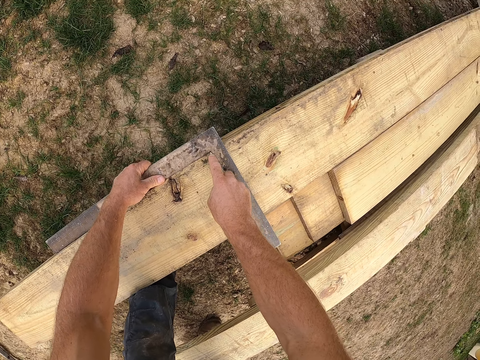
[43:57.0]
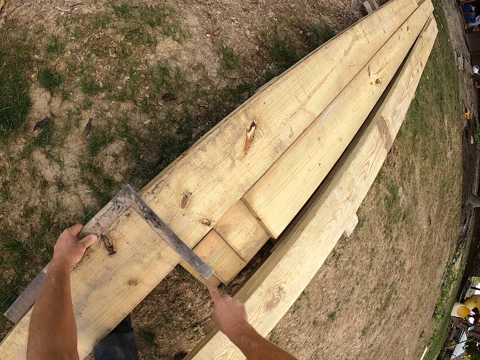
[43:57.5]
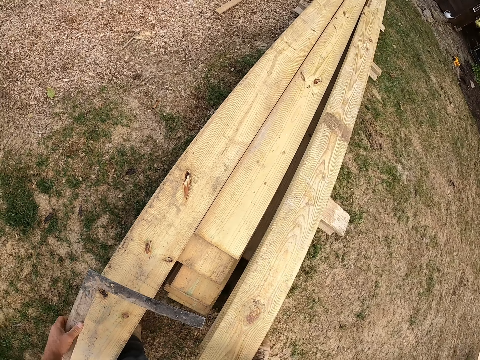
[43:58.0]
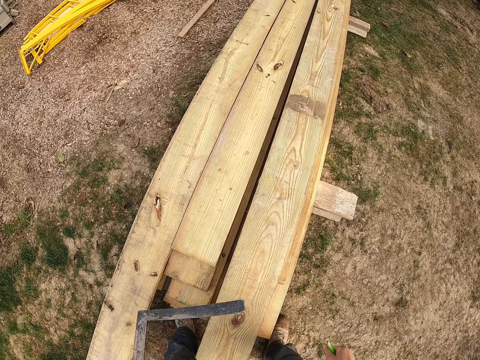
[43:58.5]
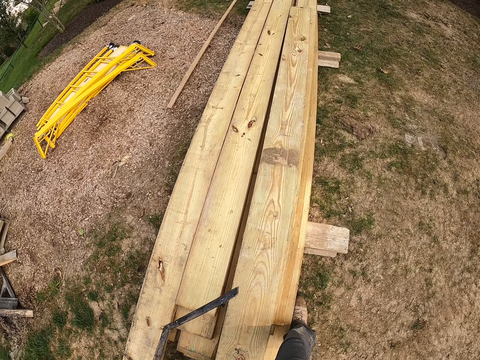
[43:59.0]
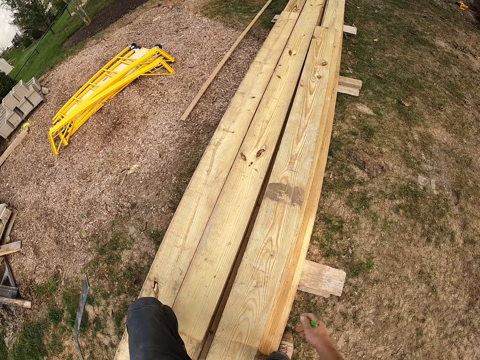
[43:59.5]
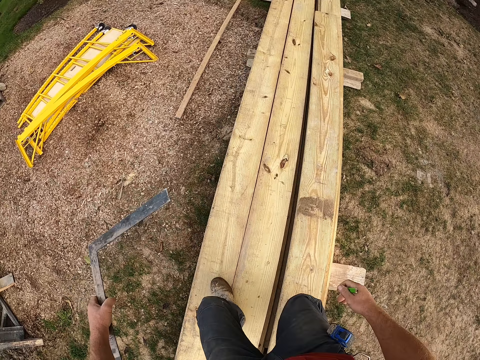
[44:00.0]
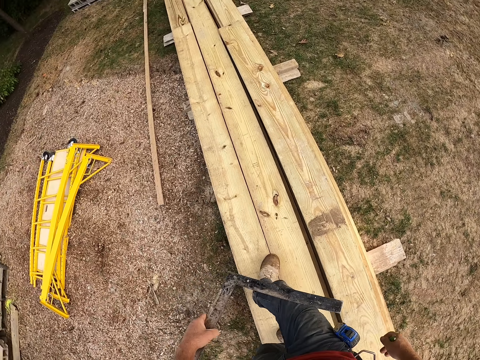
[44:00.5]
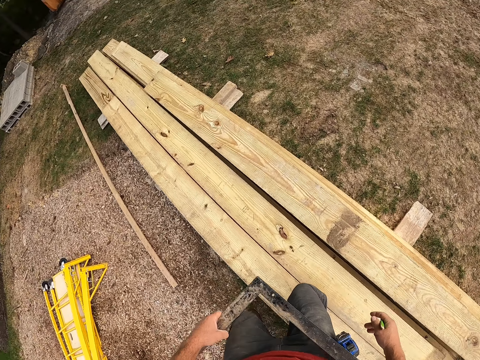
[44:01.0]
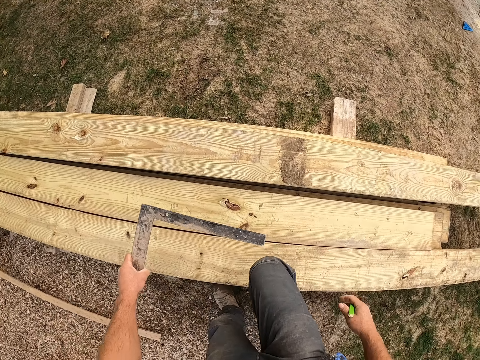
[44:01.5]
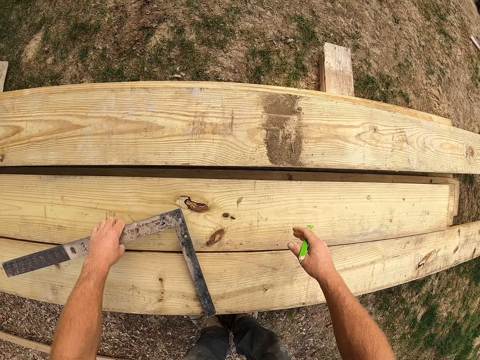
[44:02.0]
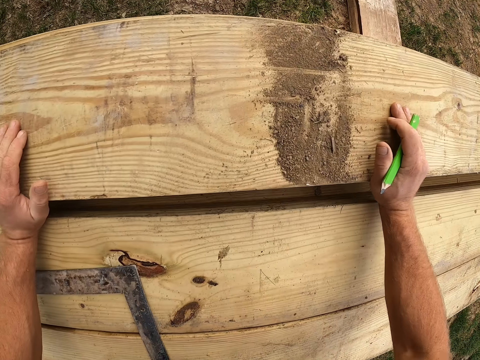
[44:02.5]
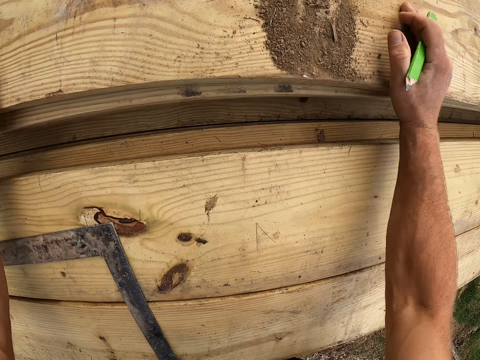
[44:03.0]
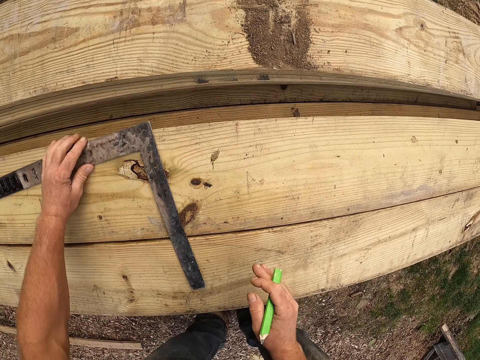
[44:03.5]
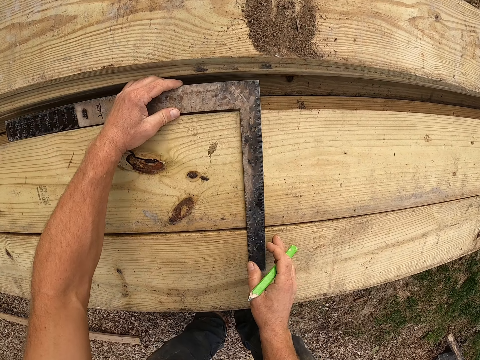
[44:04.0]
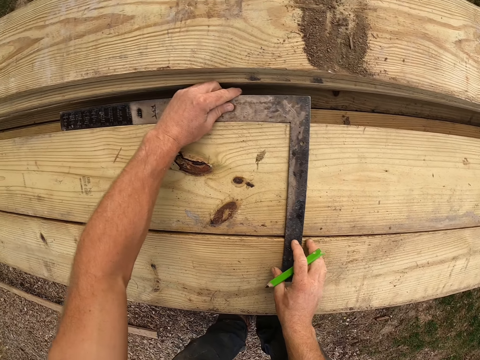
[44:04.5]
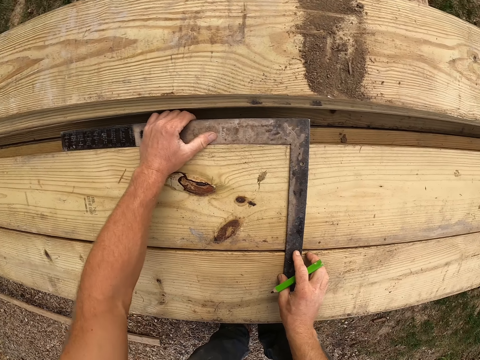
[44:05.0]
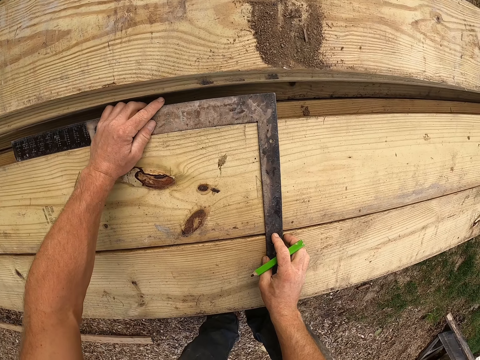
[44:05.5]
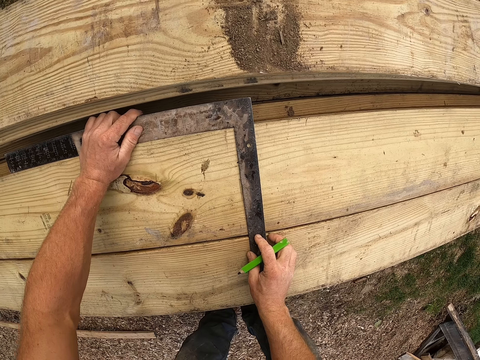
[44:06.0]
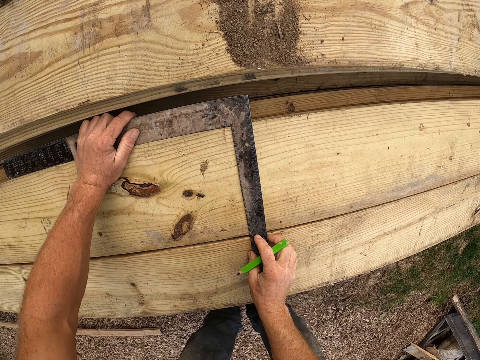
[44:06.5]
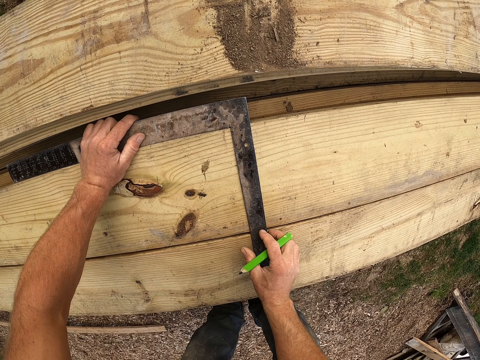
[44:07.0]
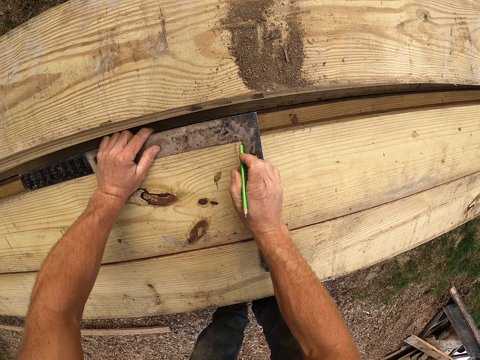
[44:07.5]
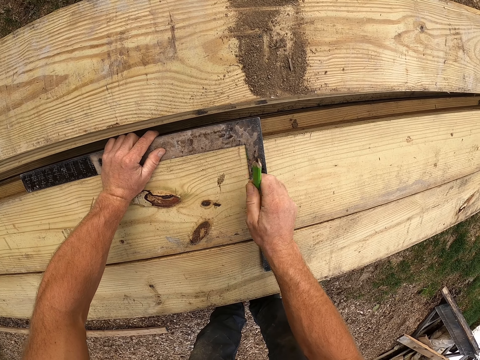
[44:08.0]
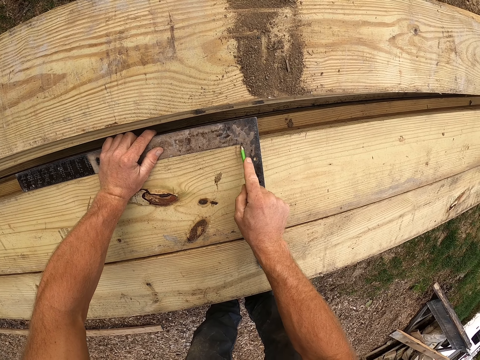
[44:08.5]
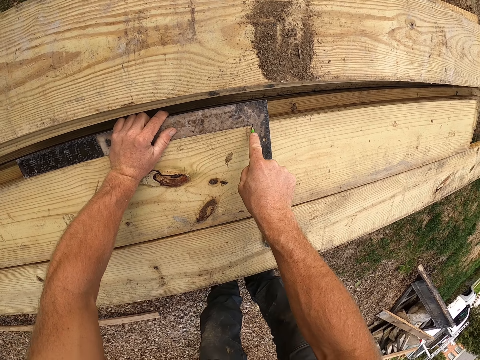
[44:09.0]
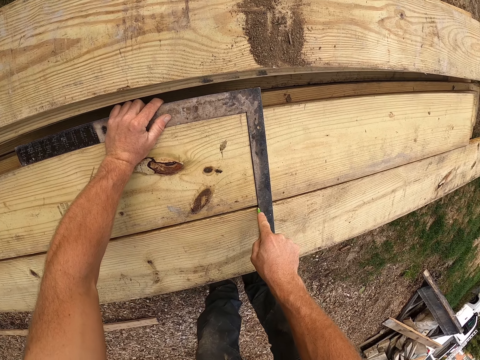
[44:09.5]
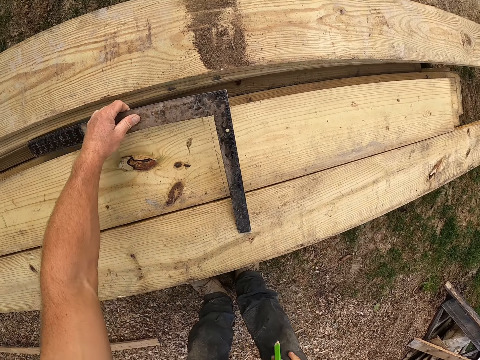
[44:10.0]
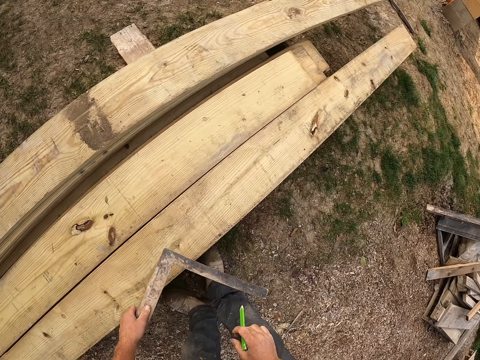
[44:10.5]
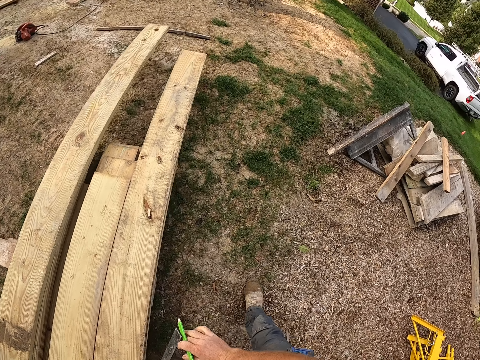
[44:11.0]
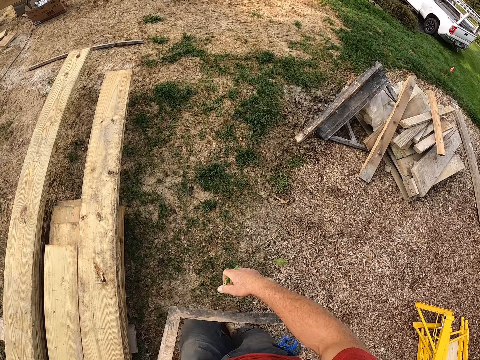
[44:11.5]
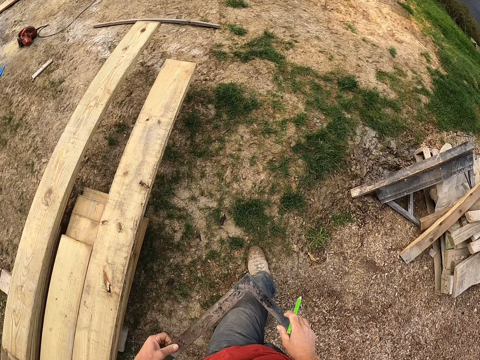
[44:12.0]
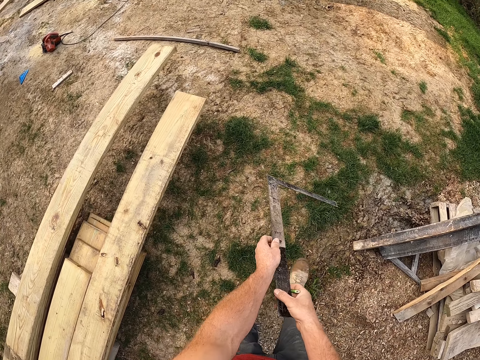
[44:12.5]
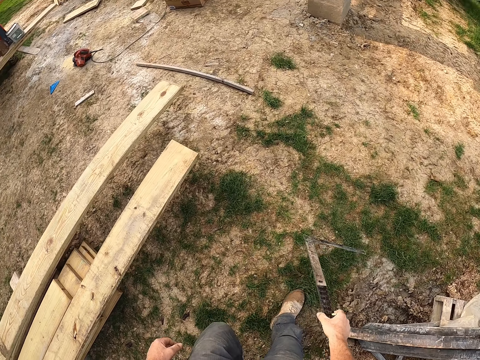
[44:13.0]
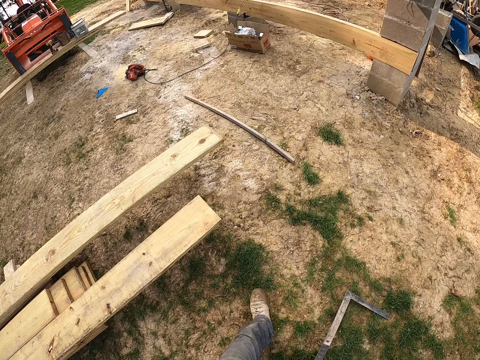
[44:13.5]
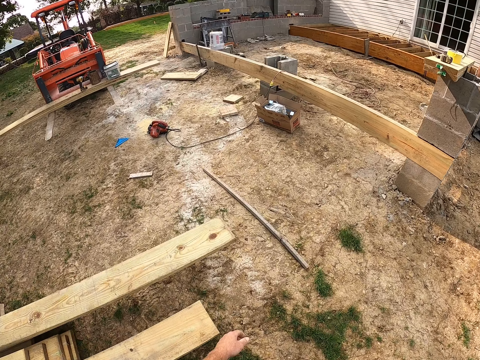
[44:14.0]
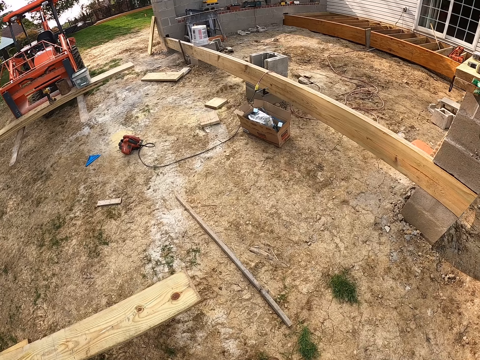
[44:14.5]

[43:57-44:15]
The camera wearer marks a point on the wooden plank with the pencil. He picks up the angle ruler or square ruler. He walks on top of the woods. He drops the square ruler on the wooden plank. He pushes the wooden plank on the ground with his hands. He measures the wooden plank with the square ruler and places the angle ruler on the wood. He marks a point on the wooden plank with the pencil. He walks towards the wood cutter and picks up the ruler.

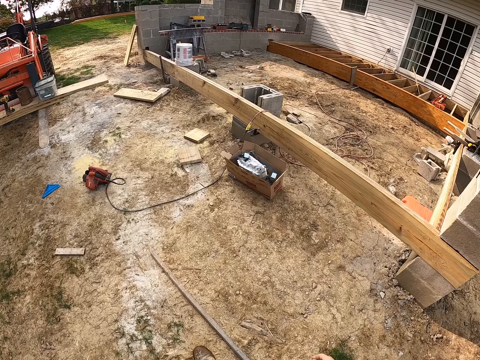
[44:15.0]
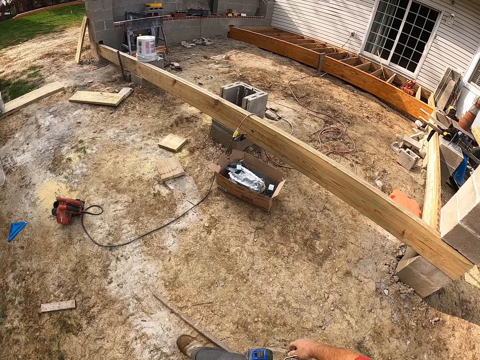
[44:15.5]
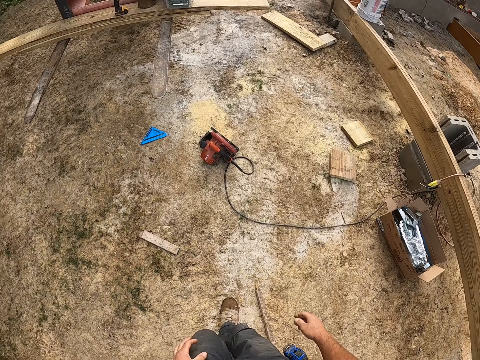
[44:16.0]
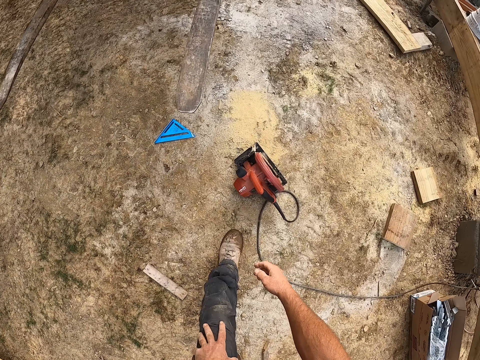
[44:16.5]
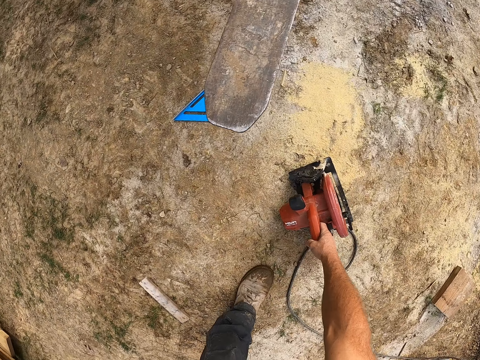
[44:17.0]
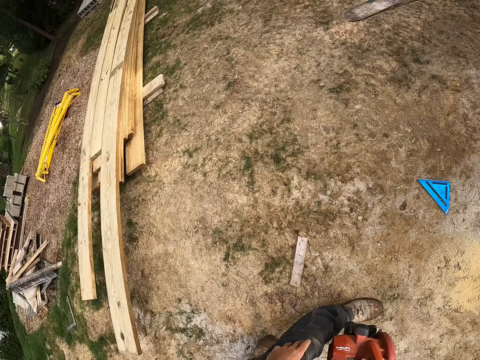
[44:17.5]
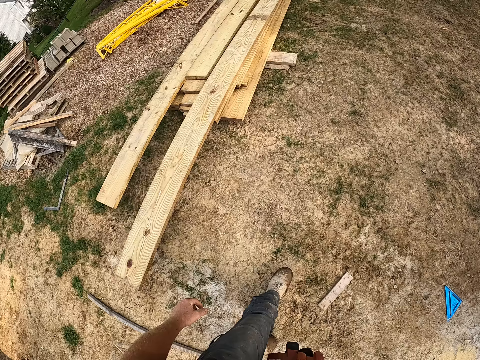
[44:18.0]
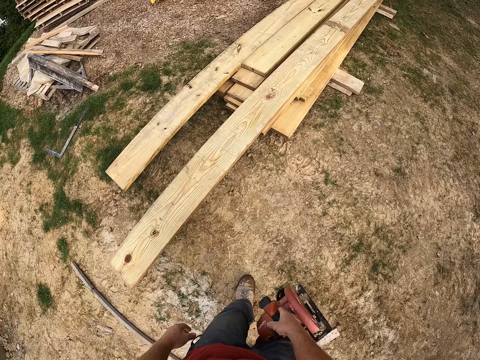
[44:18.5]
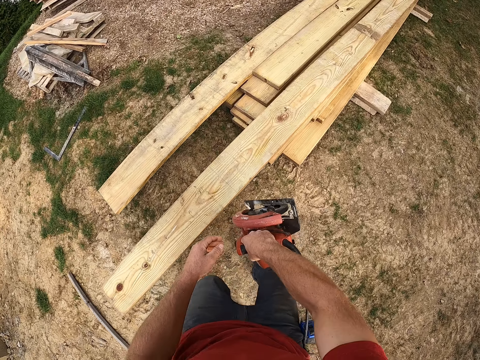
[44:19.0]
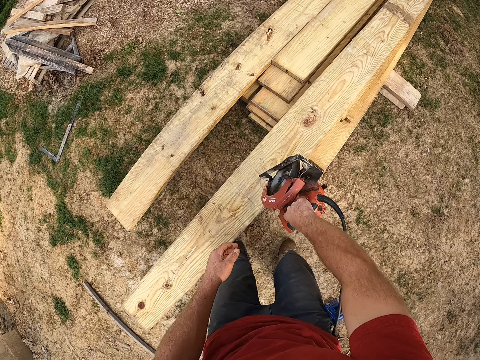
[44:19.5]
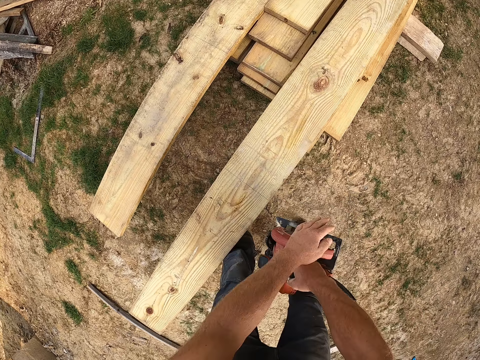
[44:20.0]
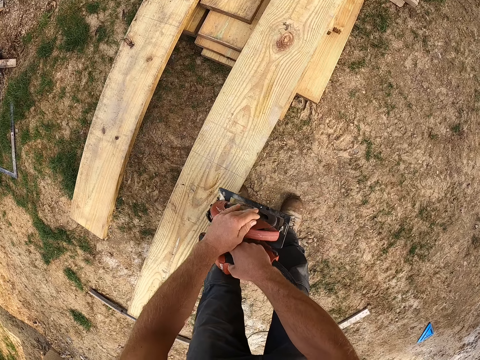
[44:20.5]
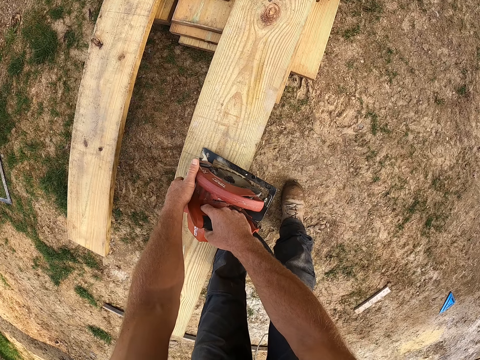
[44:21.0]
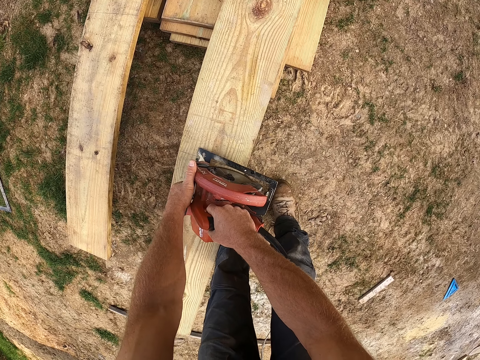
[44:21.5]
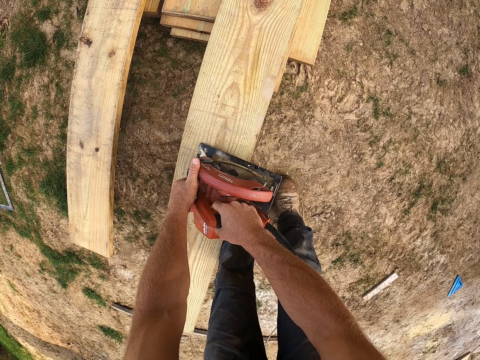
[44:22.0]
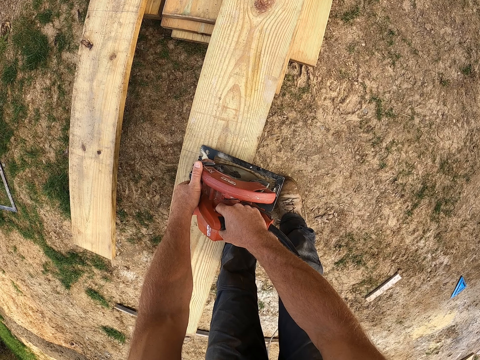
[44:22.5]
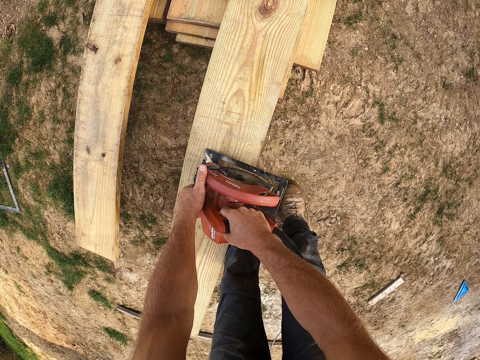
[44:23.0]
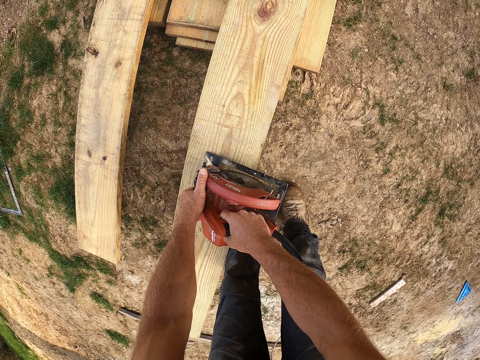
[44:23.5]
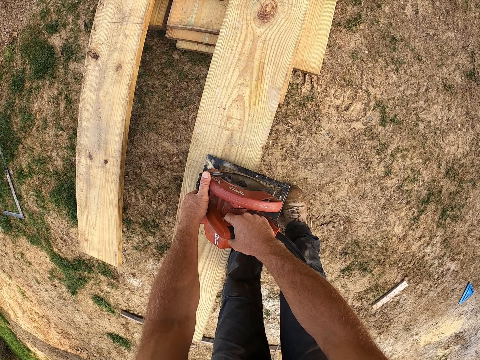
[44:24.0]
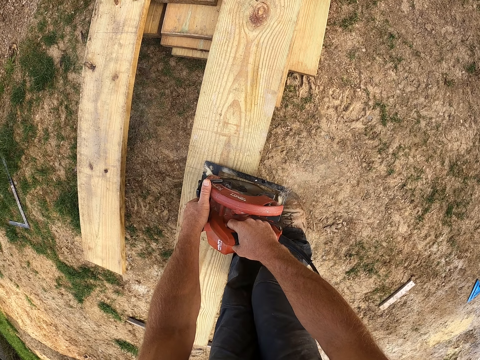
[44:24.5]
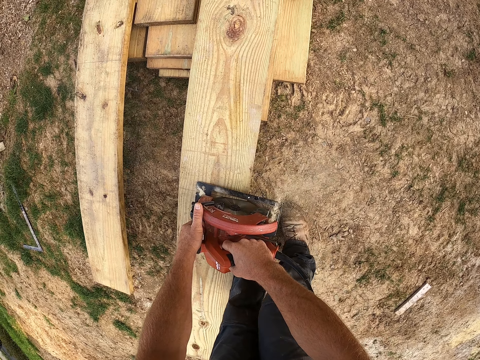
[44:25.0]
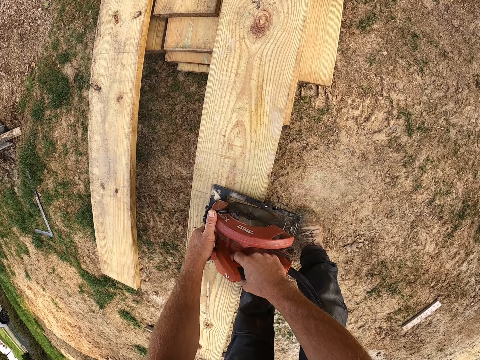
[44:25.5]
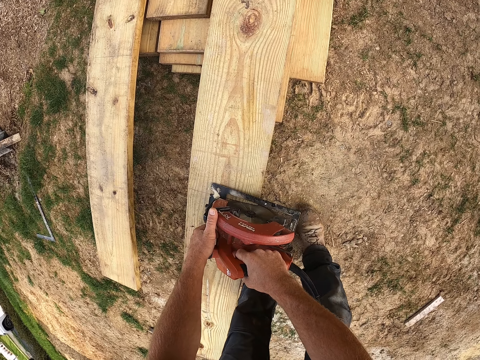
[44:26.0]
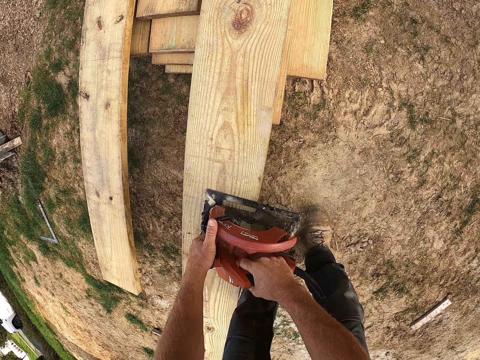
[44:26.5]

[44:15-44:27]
The camera wearer carries the wood cutter or circular saw from the ground. They cut the wooden plank with the cutter. They put the circular saw on the wood and cut the piece of wood with the circular saw.
